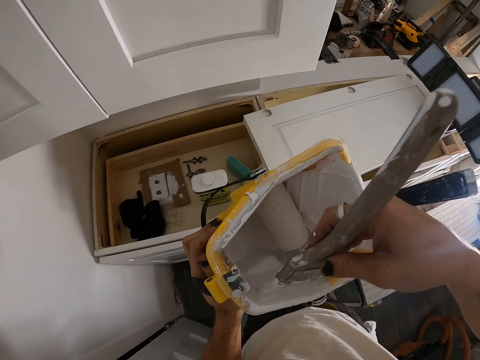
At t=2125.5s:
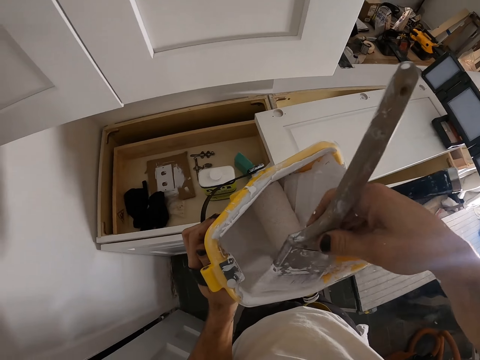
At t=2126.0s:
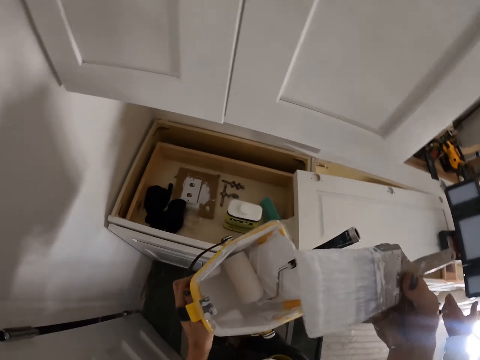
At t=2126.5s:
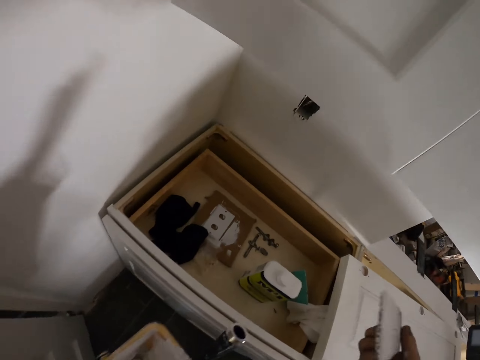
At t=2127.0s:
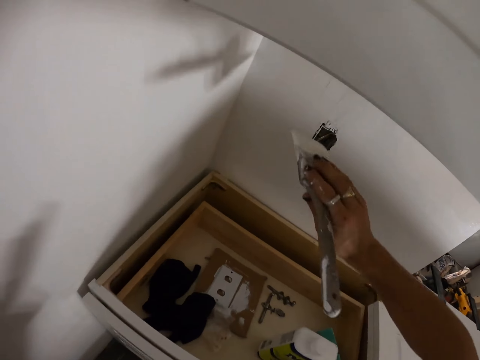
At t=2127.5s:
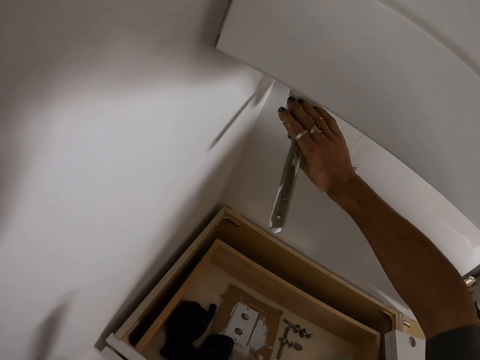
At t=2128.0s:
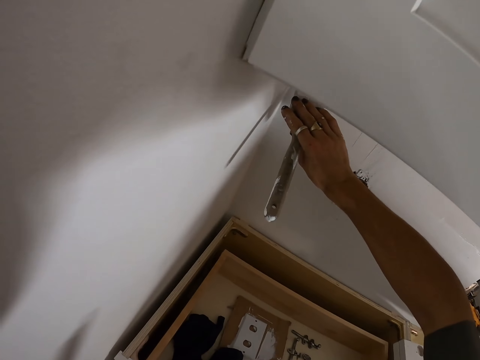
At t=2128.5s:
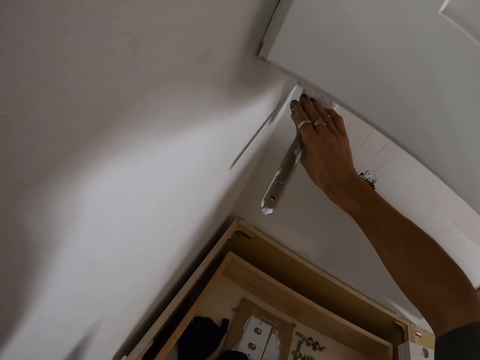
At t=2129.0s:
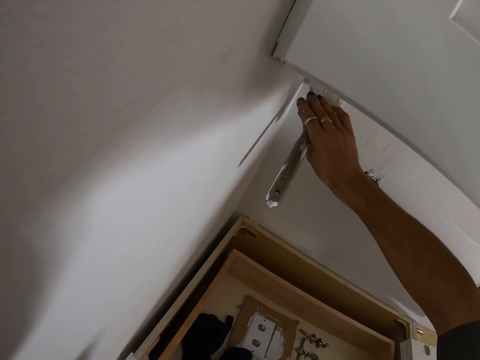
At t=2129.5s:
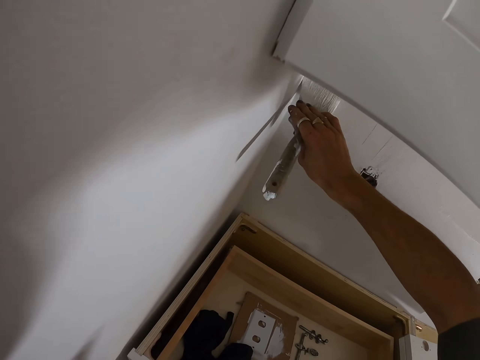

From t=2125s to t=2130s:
The camera wearer dips a paint brush in a paint tin. They hold the paint brush. They rub the paint brush on the container. They paint a wall.

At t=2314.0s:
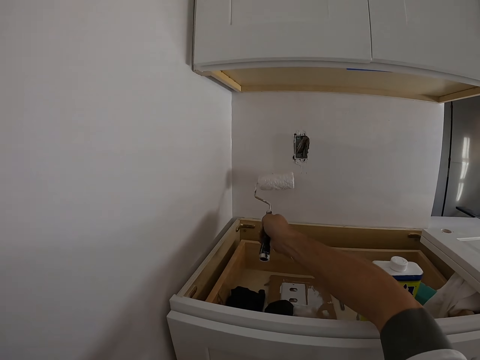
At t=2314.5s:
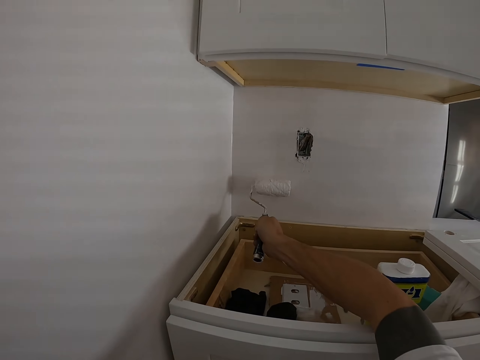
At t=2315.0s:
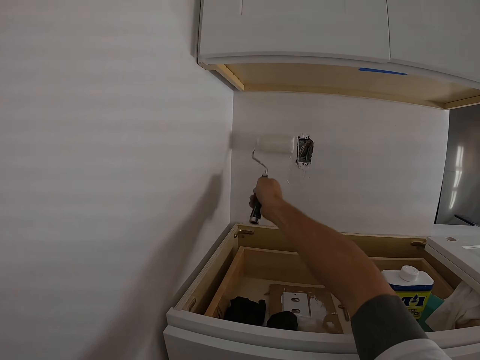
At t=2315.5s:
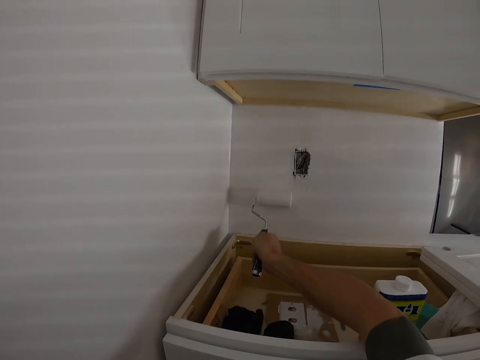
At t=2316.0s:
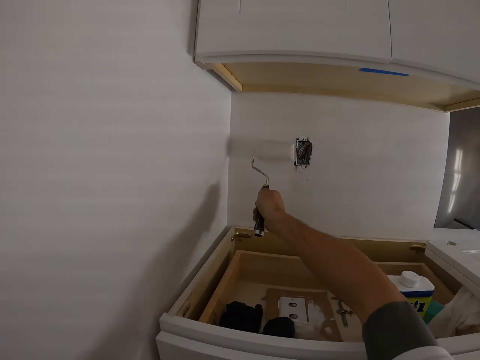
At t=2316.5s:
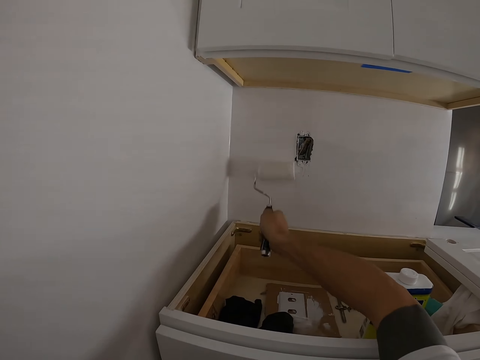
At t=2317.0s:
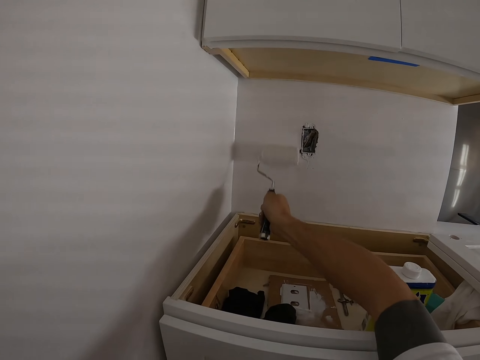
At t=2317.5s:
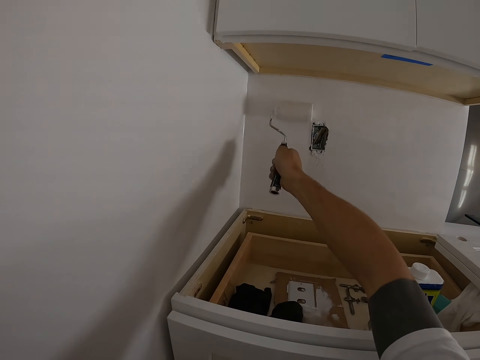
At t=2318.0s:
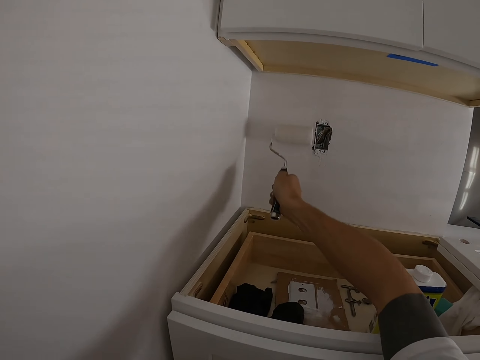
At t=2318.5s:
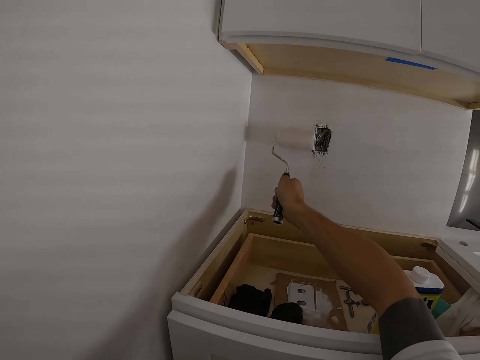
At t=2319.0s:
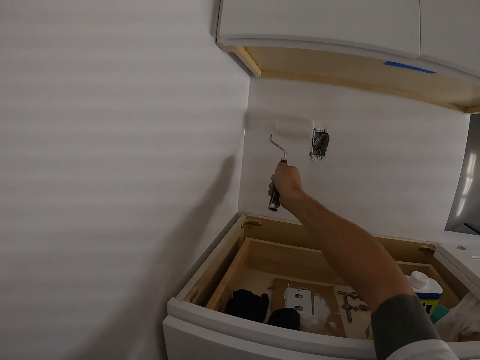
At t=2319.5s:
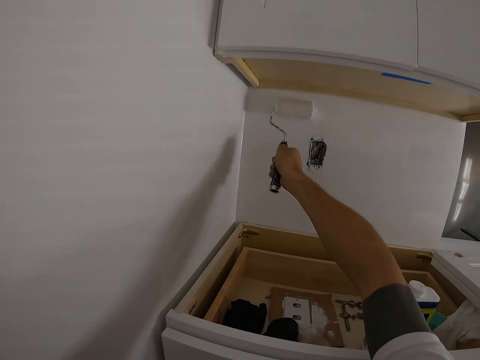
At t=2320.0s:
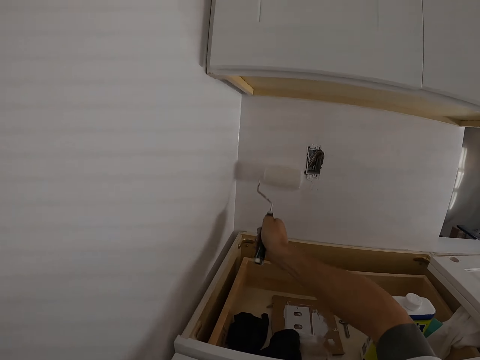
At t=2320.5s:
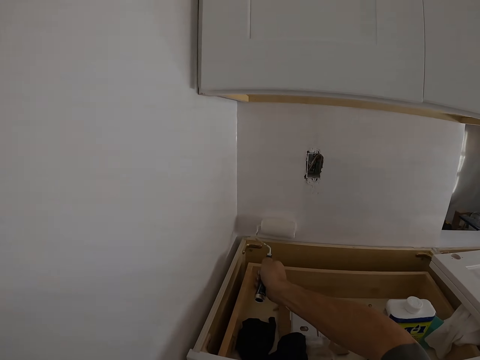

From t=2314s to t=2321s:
The camera wearer paints the wall.

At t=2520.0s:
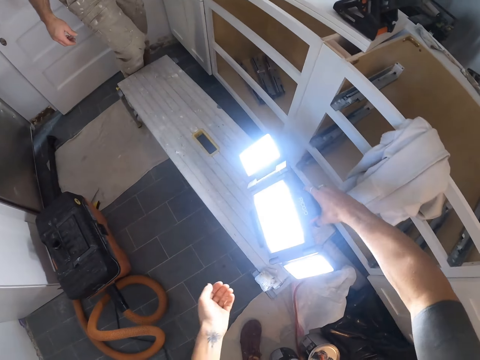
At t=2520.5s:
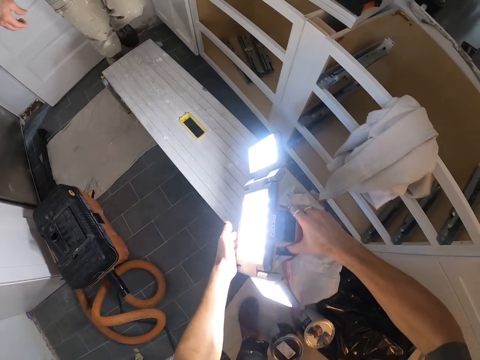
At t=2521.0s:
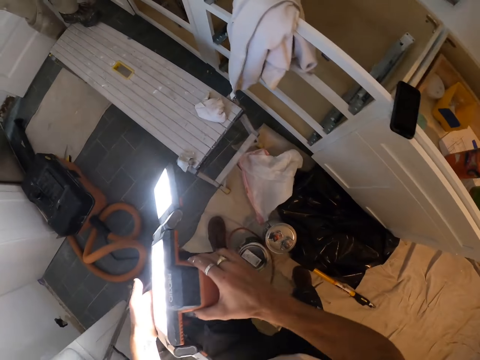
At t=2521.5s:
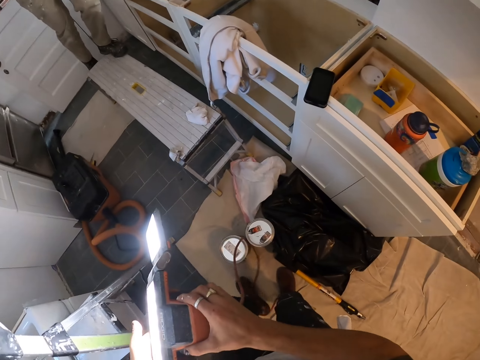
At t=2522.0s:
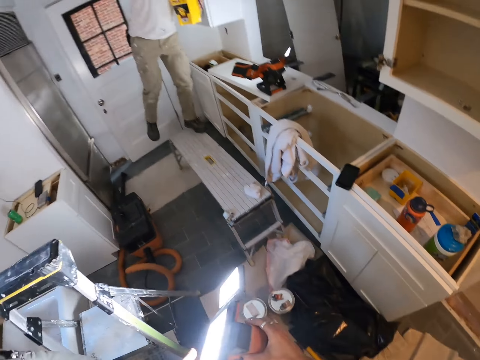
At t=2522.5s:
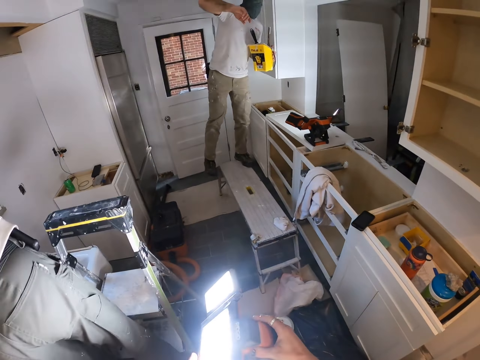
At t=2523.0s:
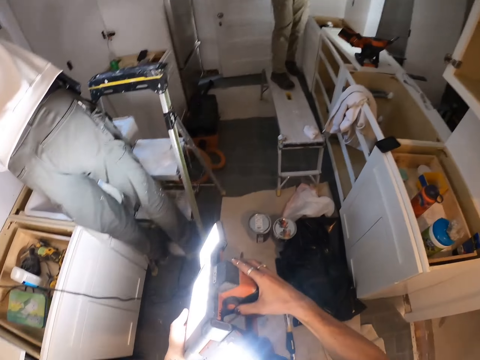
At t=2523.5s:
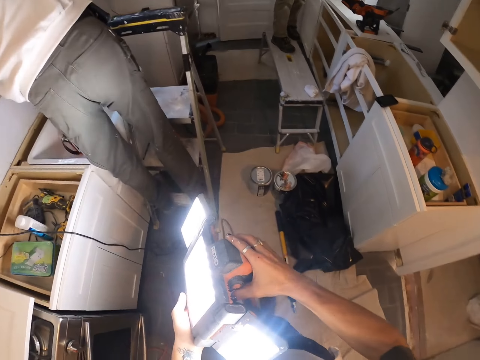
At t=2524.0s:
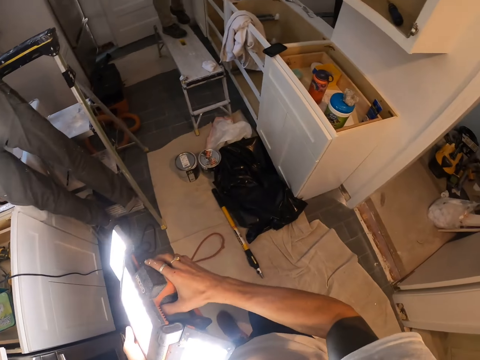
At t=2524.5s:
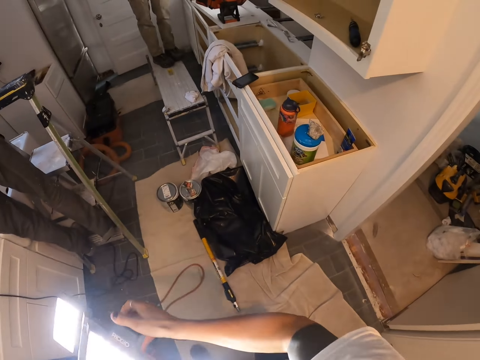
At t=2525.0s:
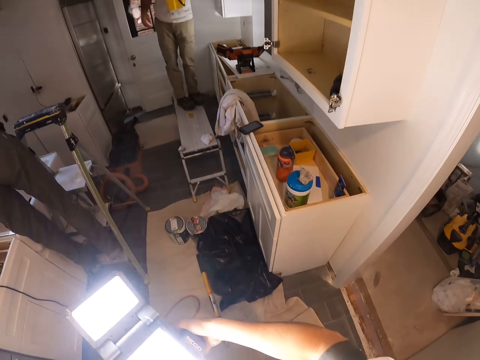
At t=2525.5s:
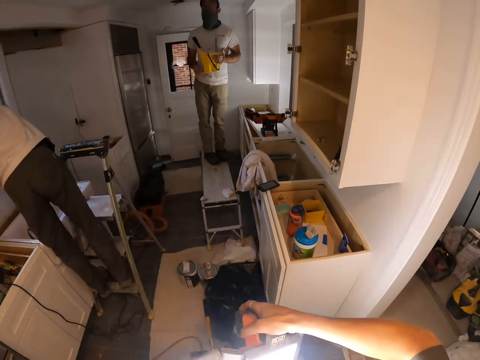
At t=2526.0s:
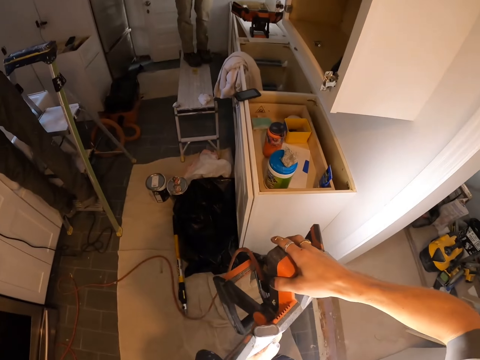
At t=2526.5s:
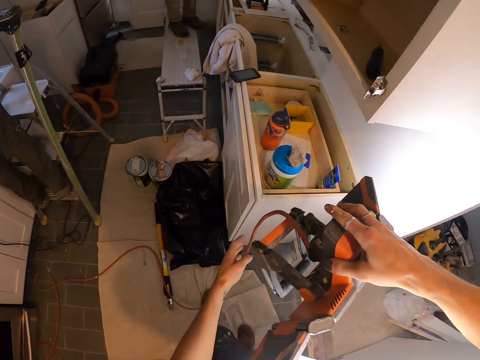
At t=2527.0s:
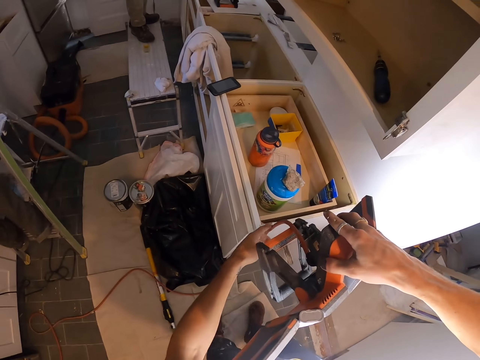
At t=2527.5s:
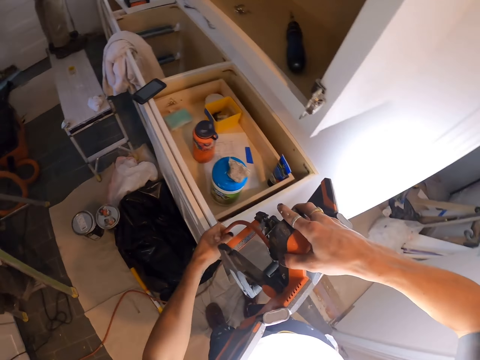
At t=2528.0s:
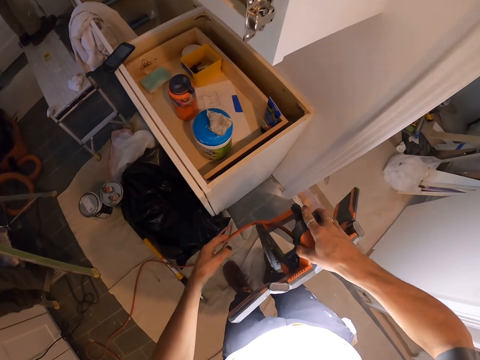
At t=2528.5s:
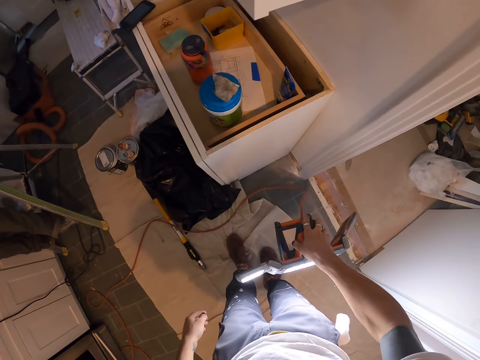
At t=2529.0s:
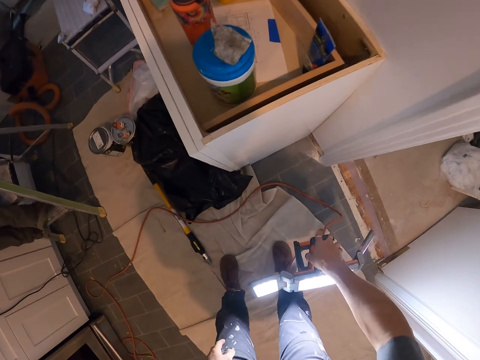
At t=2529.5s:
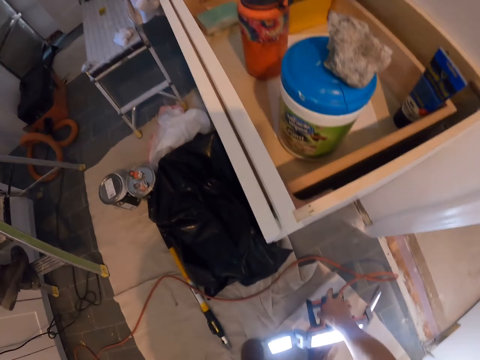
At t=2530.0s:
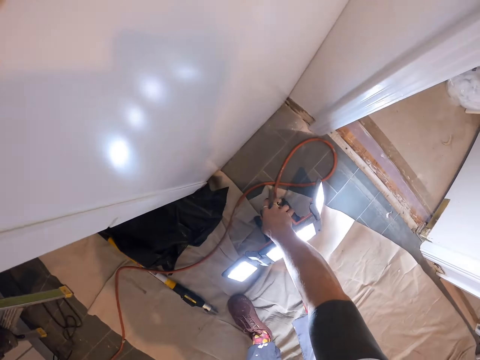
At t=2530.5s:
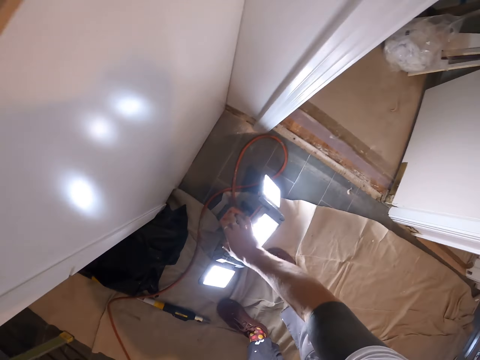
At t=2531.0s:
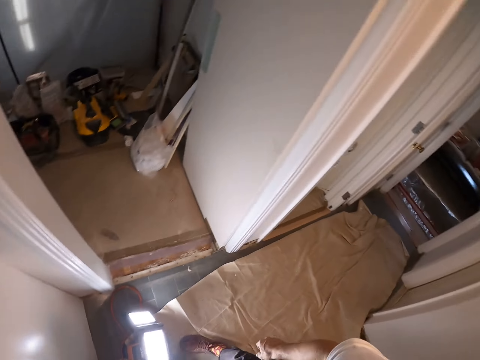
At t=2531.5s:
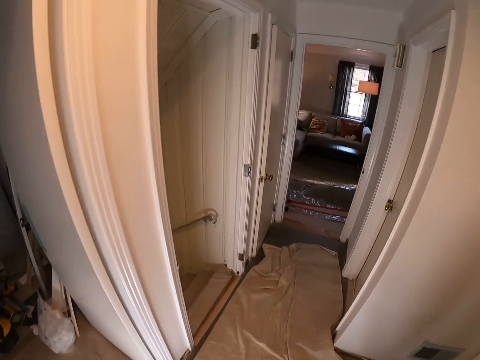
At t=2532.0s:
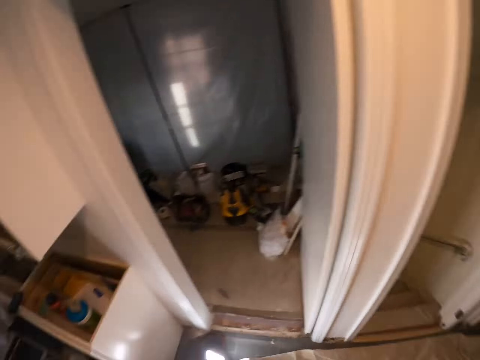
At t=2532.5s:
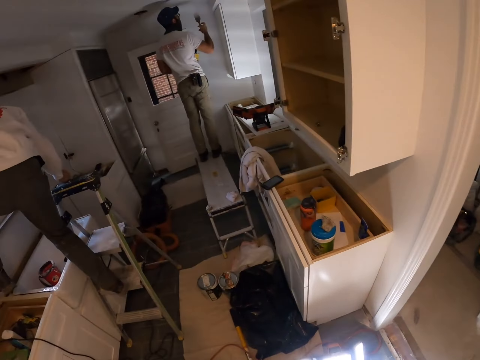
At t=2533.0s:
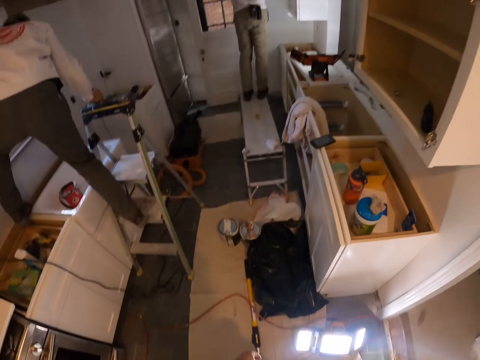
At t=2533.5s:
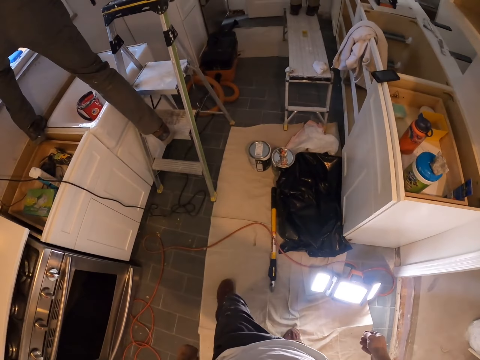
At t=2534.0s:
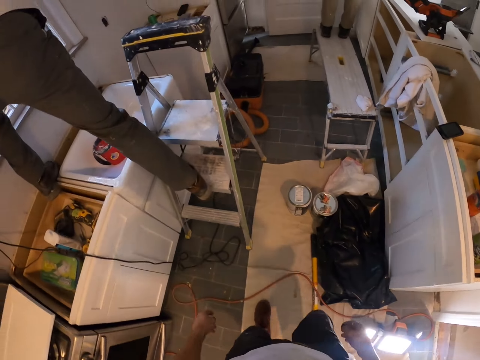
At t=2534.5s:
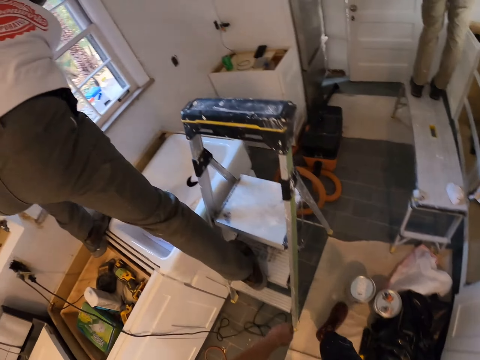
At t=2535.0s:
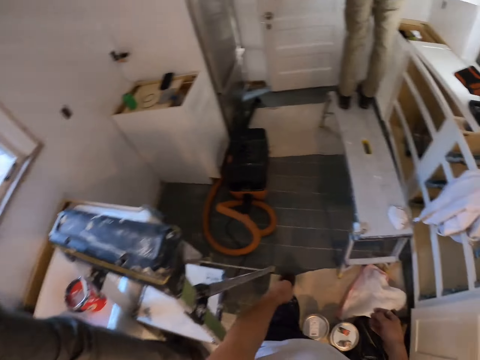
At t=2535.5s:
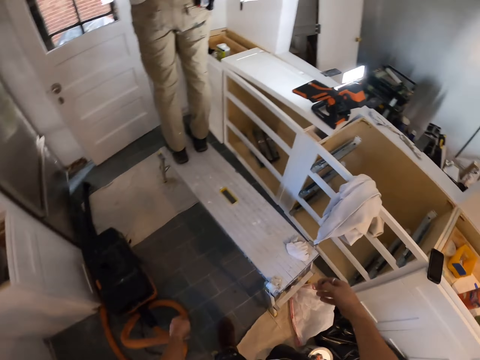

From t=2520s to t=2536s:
The camera wearer holds the work light. A man climbs the bench. The camera wearer picks up the work light or torch. They move away from the bench. They put the torch down. They look on the other side. They look around the house. They walk towards the man.
